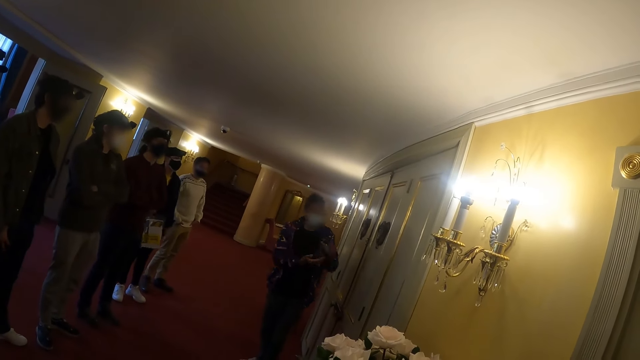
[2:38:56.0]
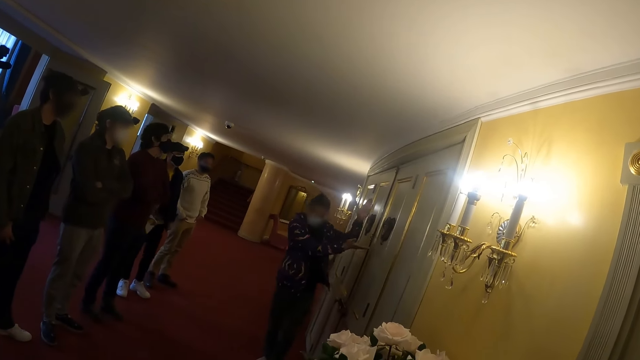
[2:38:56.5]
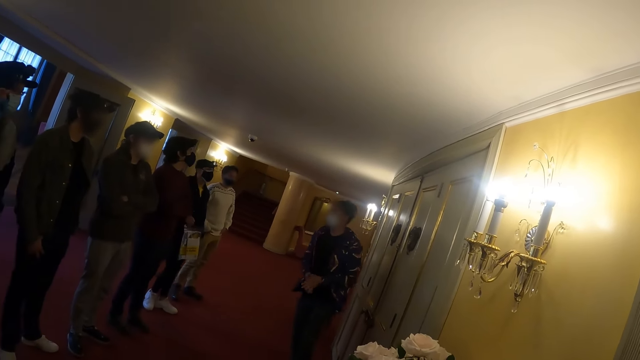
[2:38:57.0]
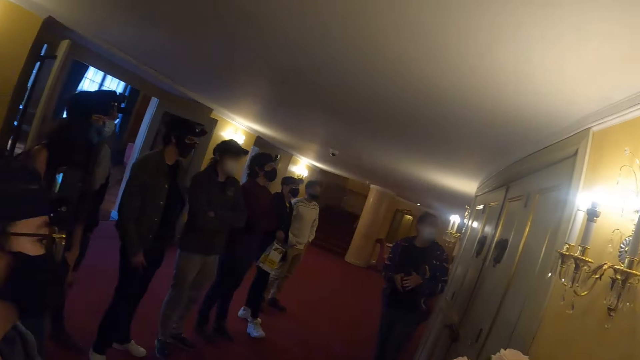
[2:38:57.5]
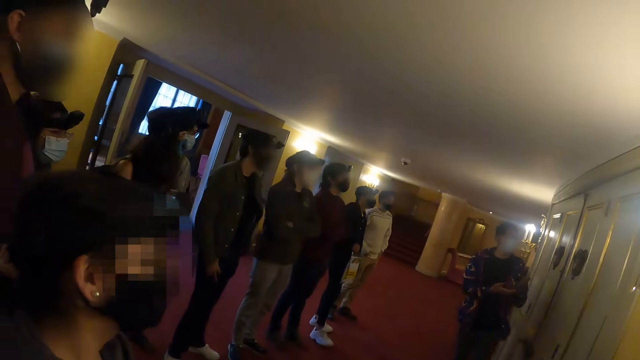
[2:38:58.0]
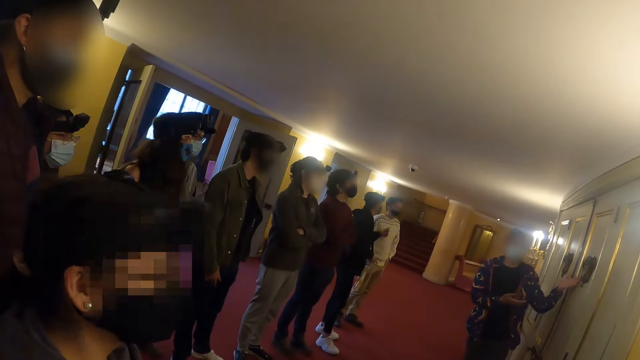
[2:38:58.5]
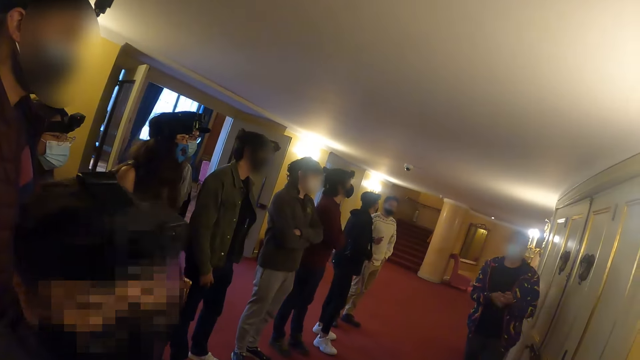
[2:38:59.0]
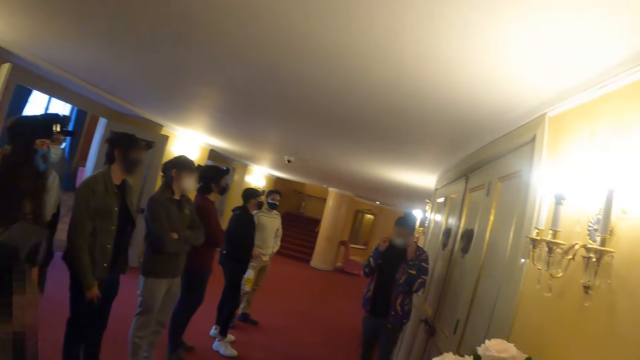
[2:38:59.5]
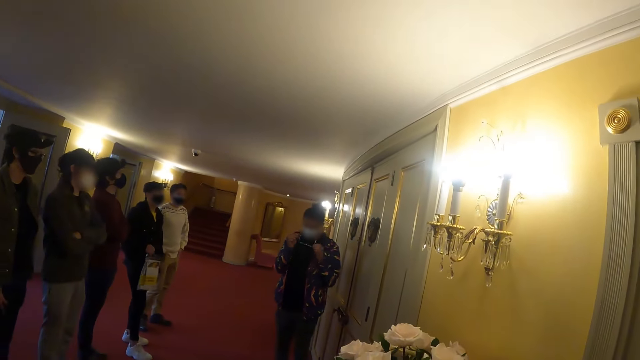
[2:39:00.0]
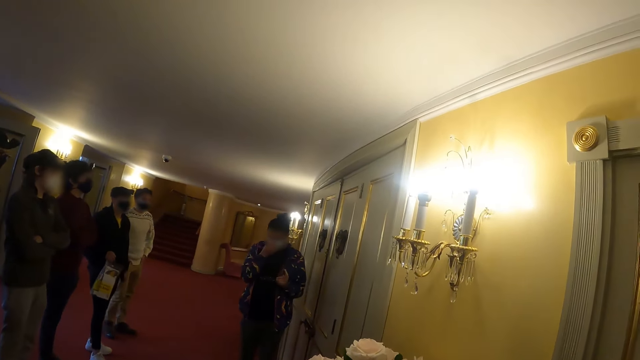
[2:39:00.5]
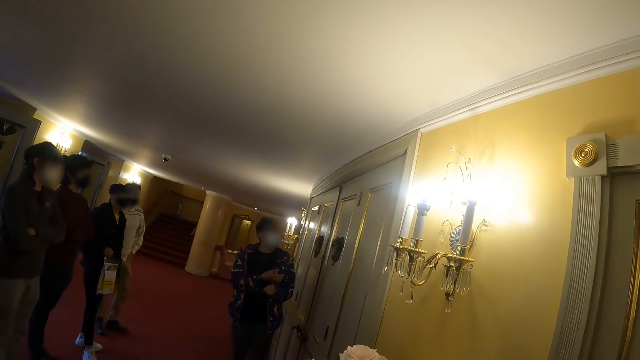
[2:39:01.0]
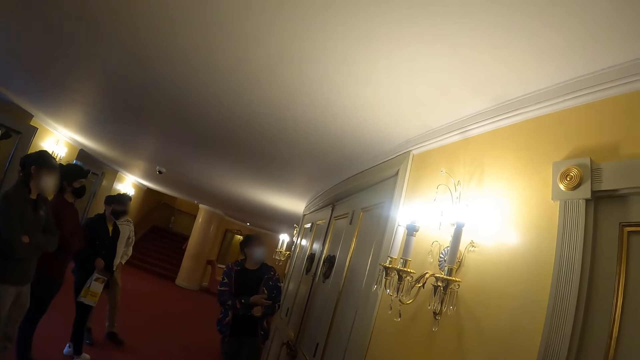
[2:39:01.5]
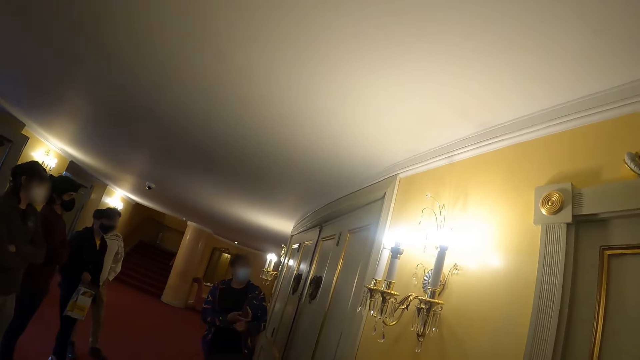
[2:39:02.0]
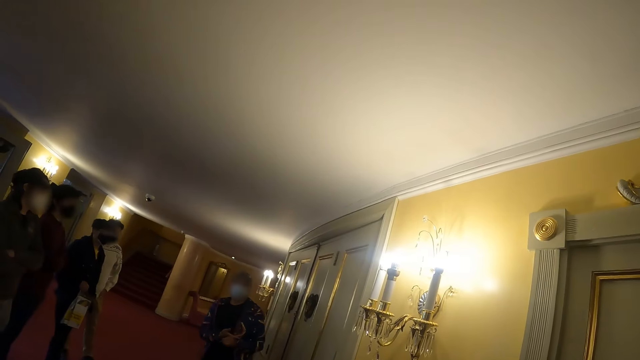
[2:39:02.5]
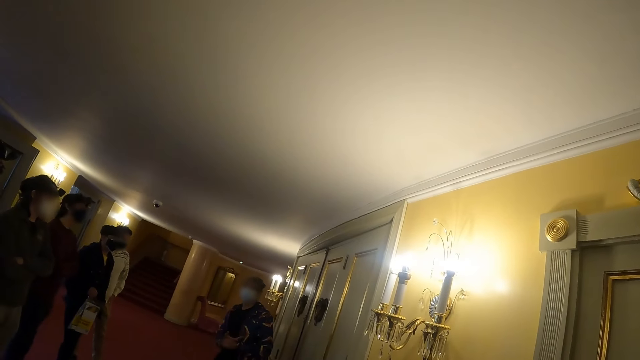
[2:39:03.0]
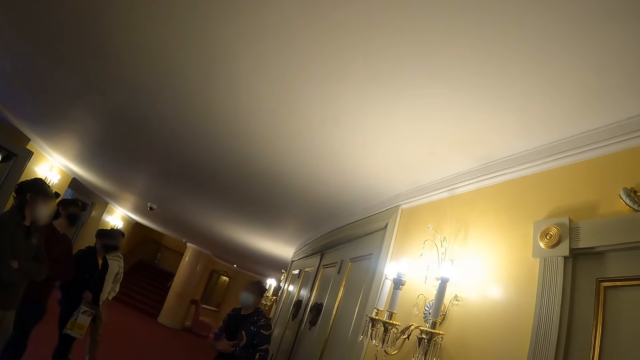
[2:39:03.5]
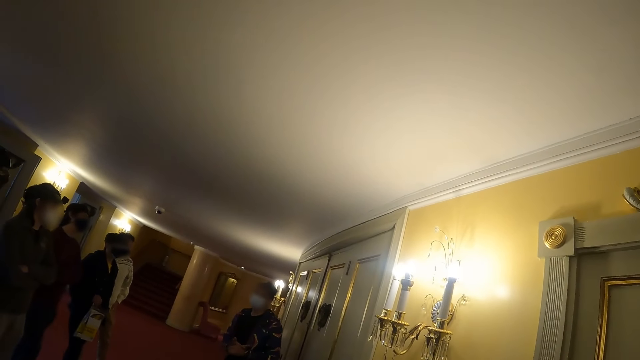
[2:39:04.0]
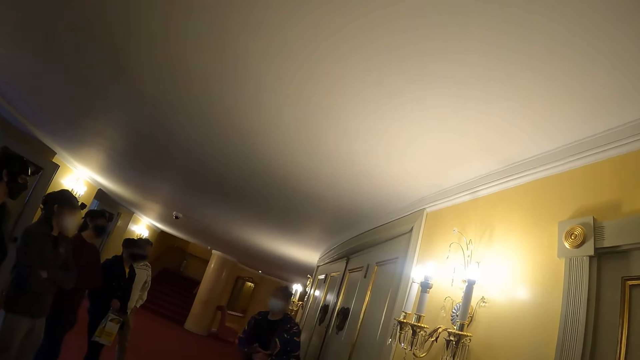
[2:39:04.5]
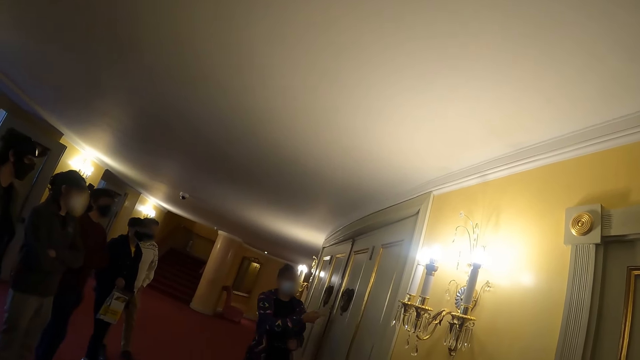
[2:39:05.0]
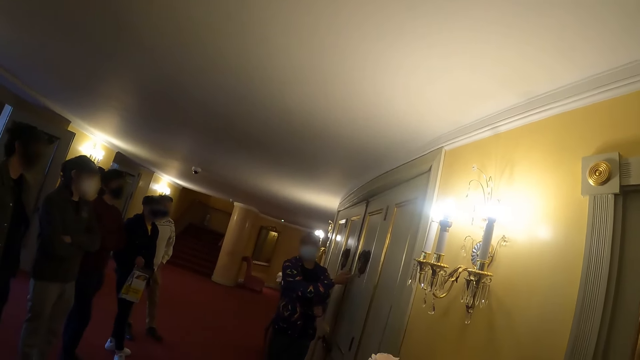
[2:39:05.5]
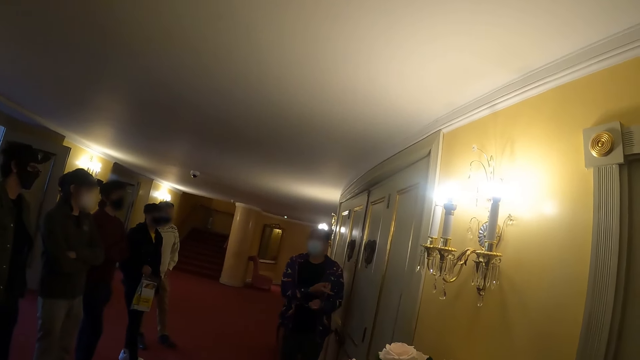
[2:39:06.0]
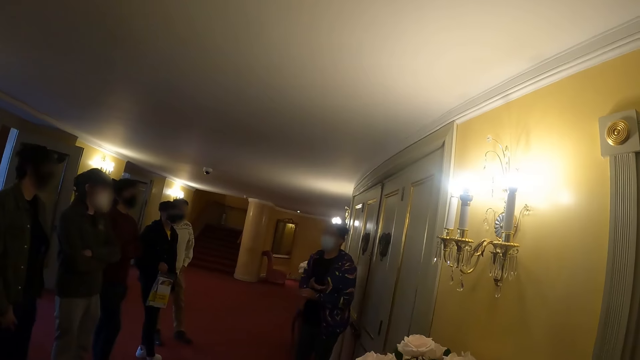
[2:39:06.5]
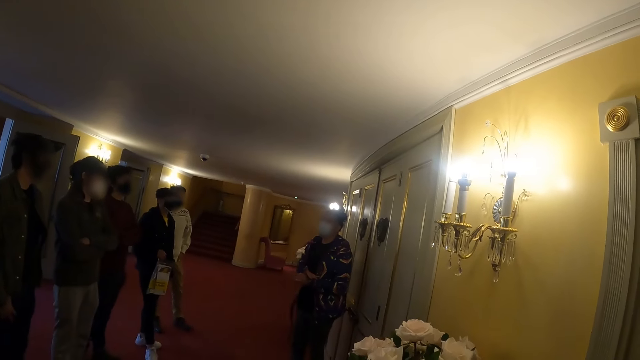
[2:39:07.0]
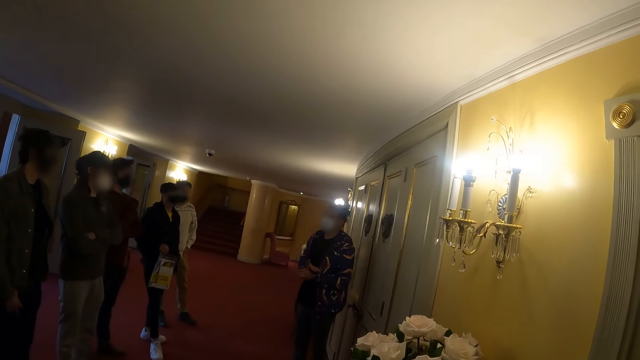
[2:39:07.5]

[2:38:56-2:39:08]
The camera wearer looks around the room. A man speaks. The camera wearer looks around the room. They stare in the room.

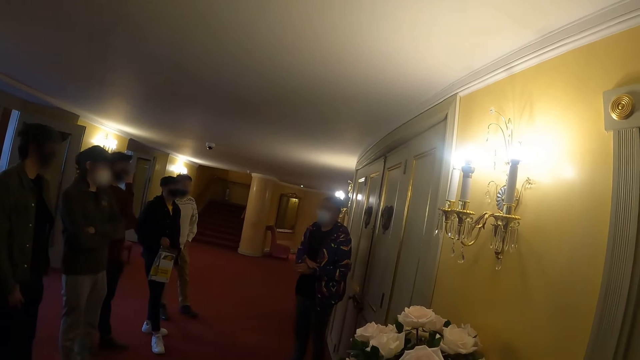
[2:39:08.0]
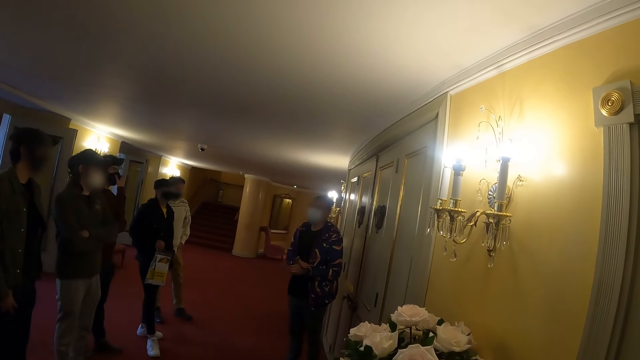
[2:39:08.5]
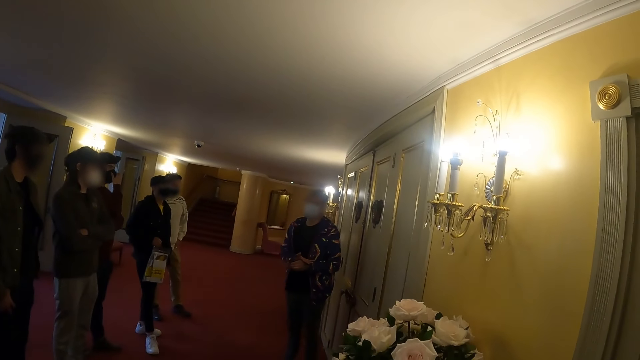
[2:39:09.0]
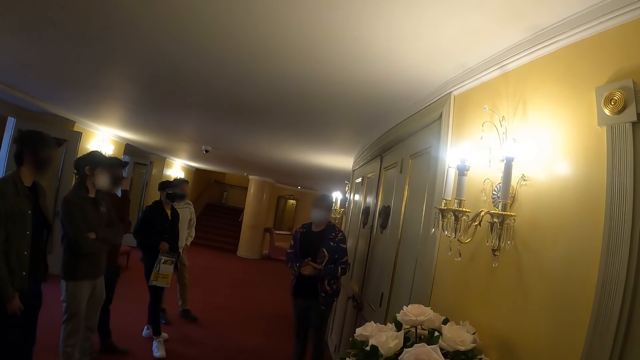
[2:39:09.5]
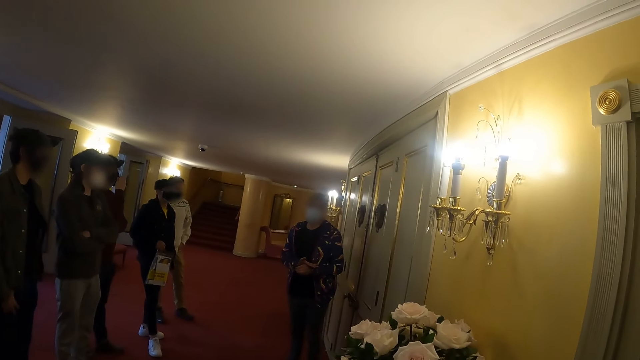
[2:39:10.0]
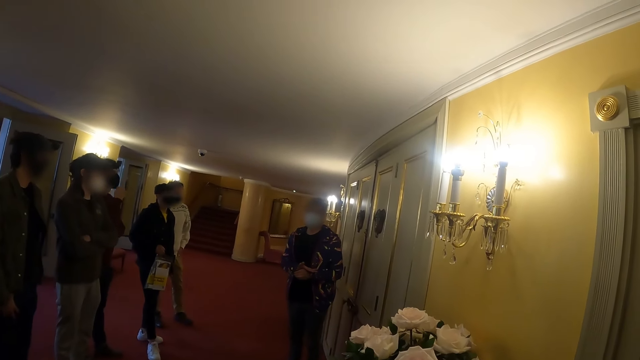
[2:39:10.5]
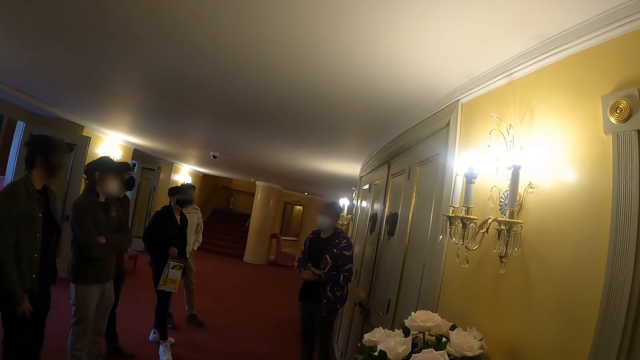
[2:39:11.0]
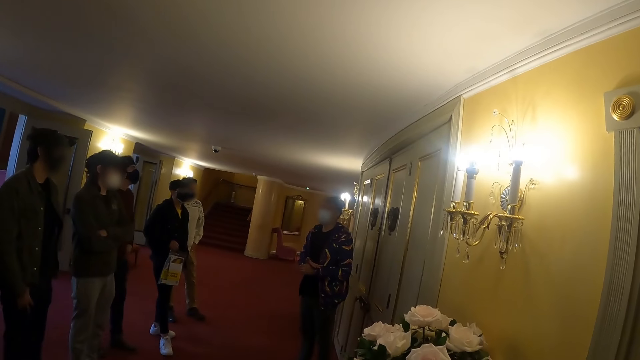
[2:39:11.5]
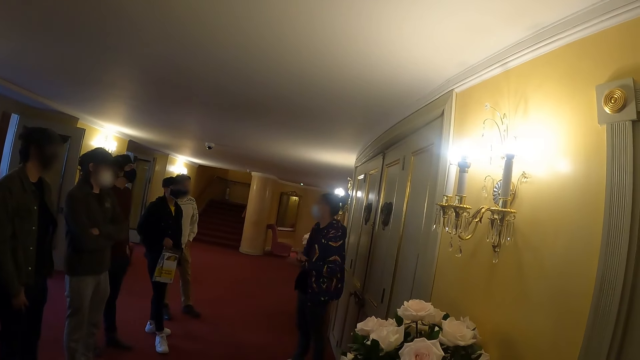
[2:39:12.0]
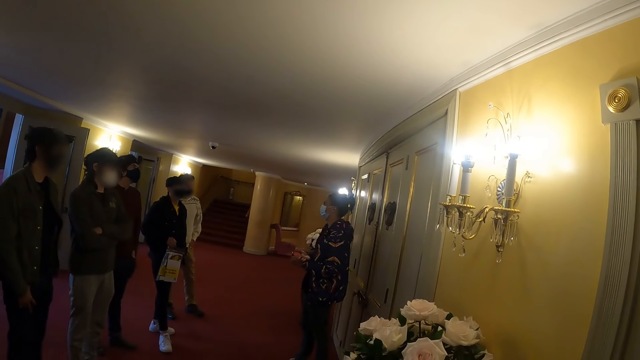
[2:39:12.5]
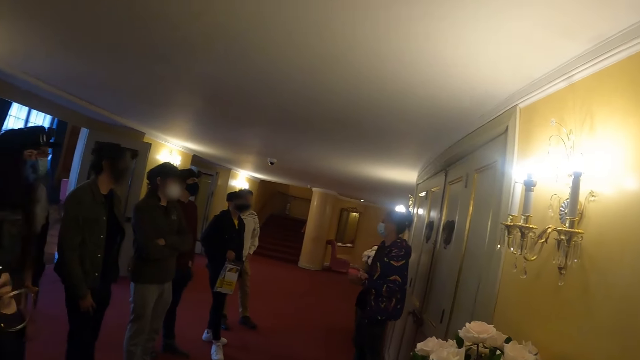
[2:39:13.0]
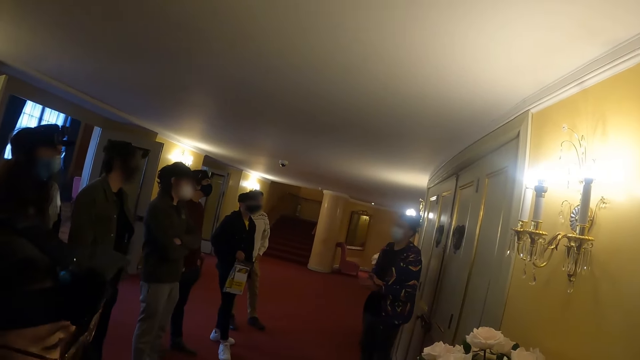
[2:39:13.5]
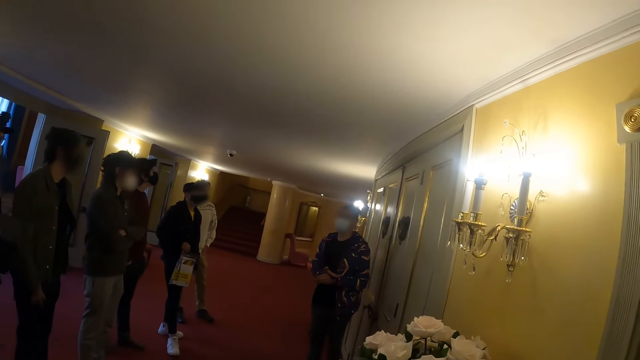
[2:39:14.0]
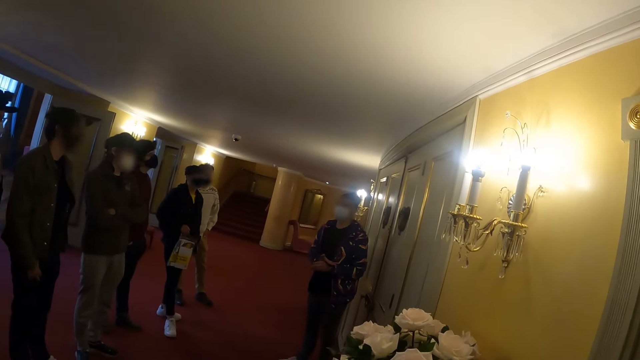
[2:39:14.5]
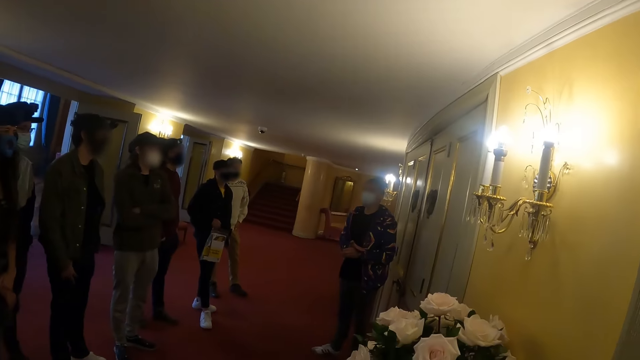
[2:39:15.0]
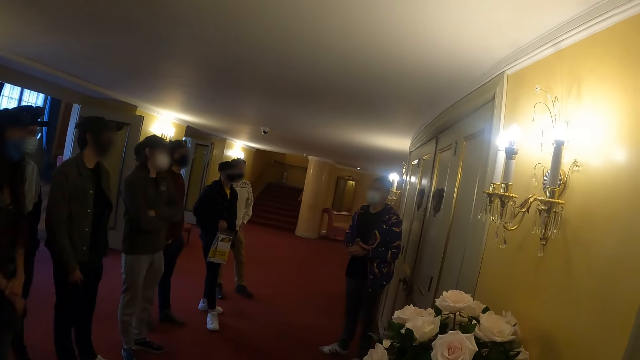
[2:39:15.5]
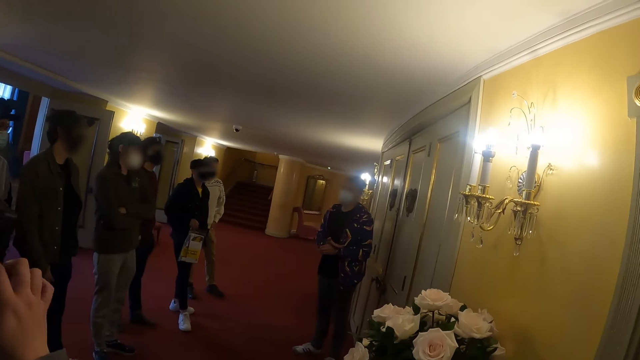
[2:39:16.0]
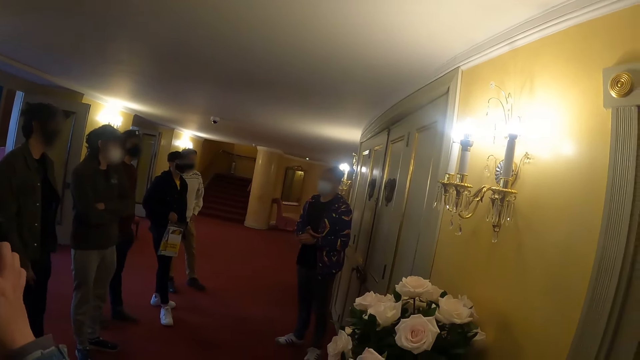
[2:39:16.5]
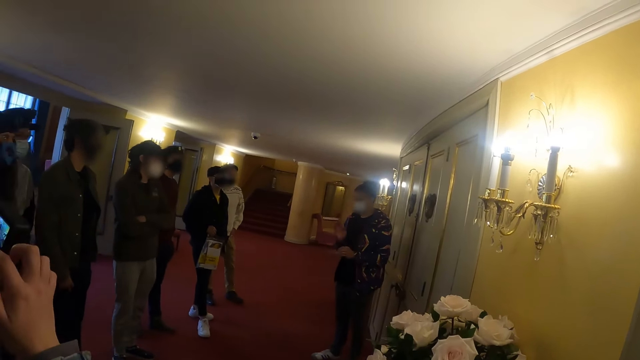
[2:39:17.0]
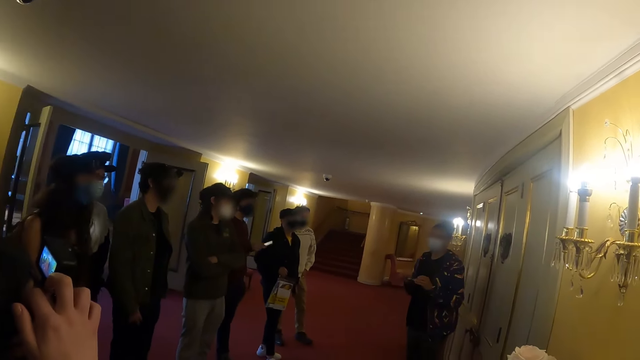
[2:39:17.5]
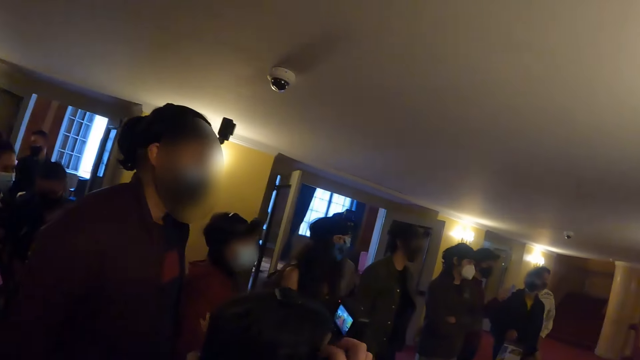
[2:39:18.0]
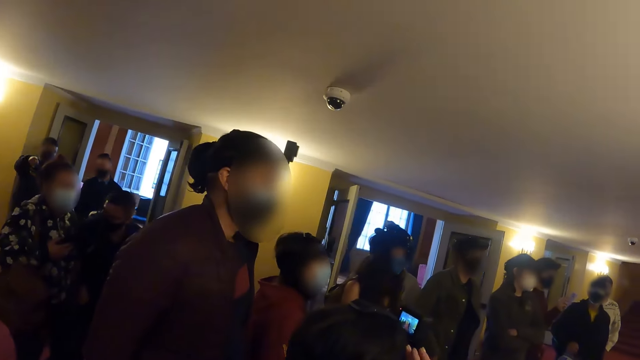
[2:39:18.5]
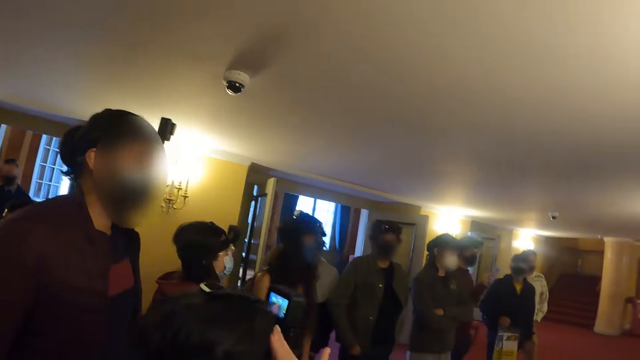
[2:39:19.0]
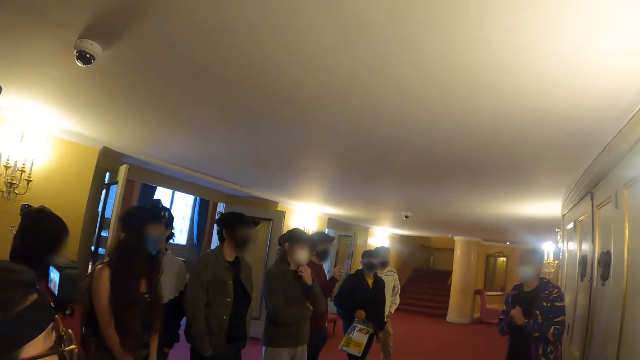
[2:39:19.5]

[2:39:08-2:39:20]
A man speaks. The man stares in the room. The camera wearer looks around the room.
